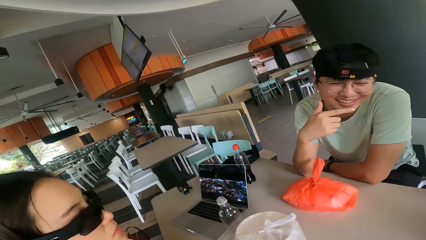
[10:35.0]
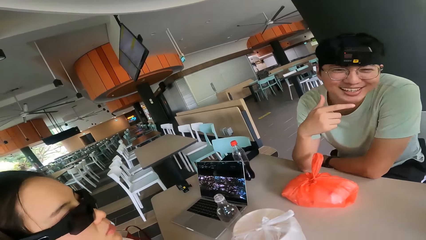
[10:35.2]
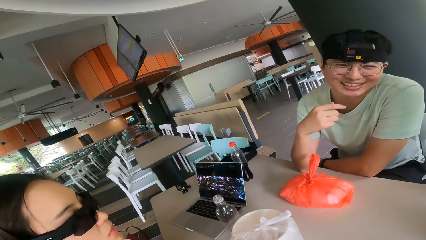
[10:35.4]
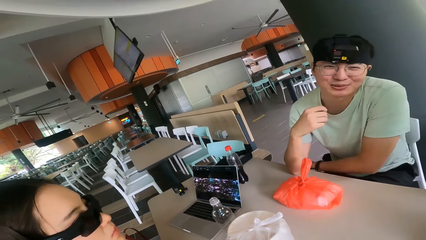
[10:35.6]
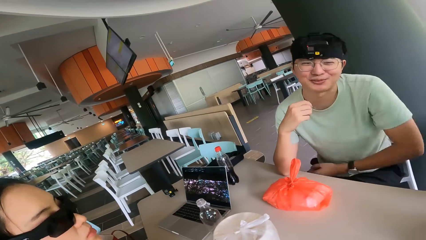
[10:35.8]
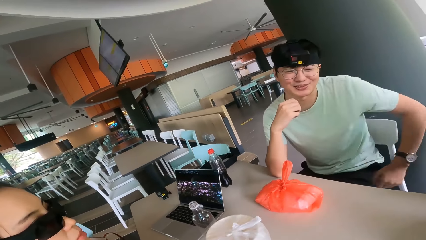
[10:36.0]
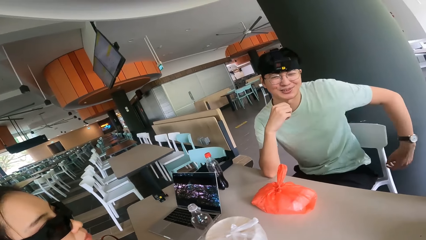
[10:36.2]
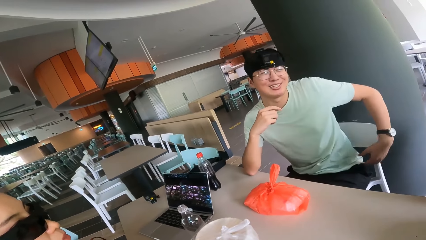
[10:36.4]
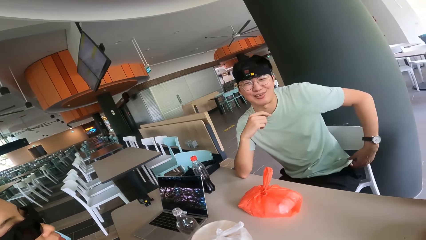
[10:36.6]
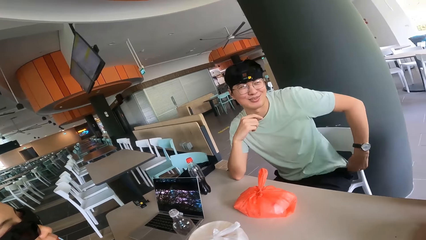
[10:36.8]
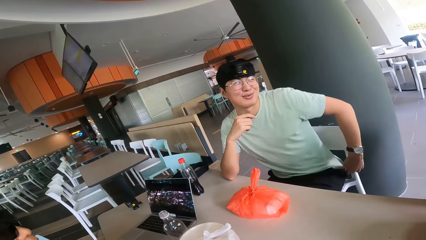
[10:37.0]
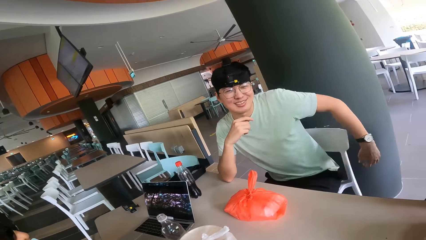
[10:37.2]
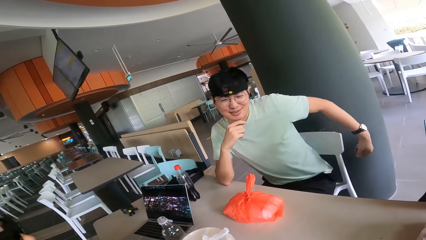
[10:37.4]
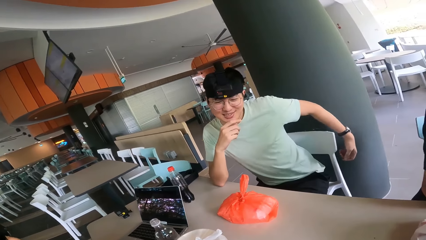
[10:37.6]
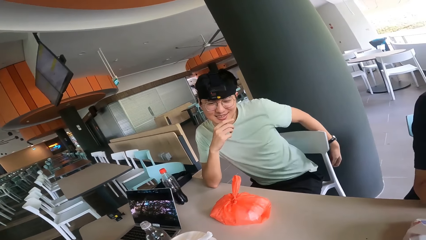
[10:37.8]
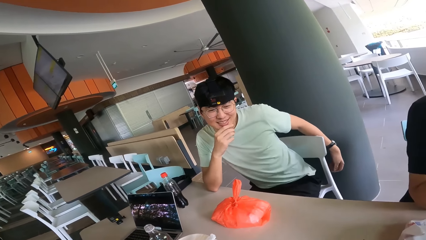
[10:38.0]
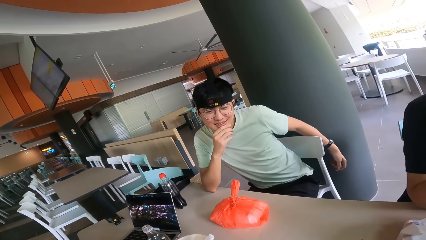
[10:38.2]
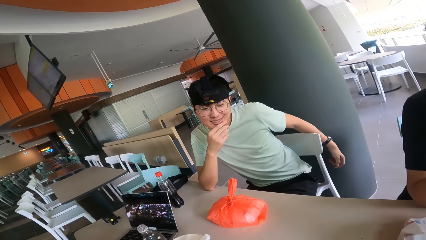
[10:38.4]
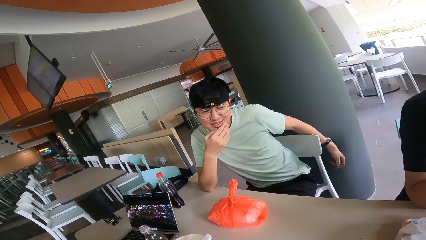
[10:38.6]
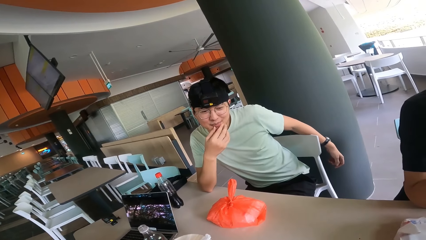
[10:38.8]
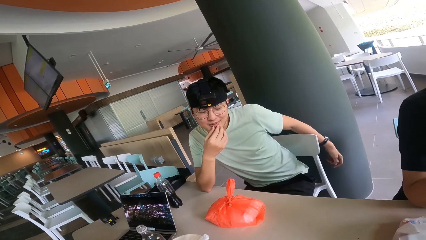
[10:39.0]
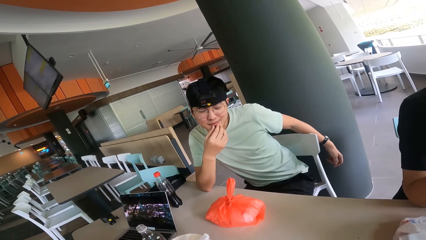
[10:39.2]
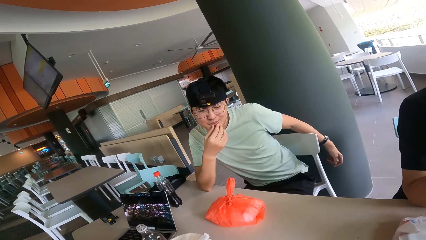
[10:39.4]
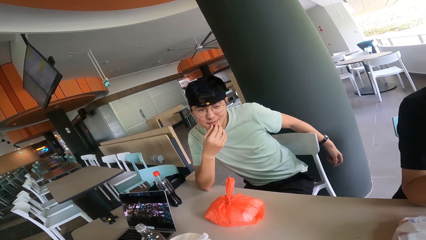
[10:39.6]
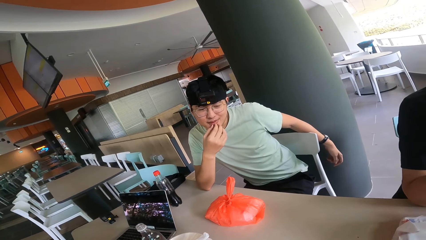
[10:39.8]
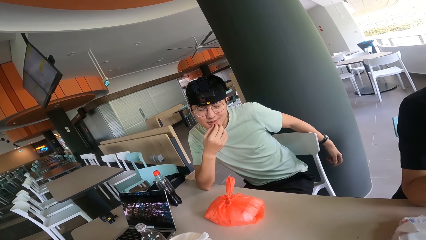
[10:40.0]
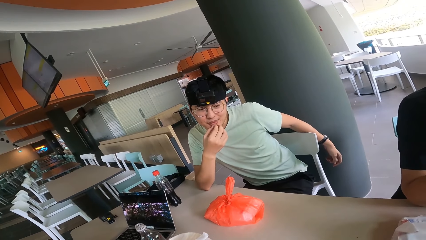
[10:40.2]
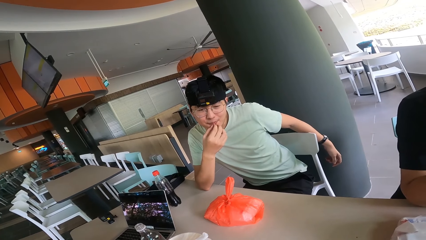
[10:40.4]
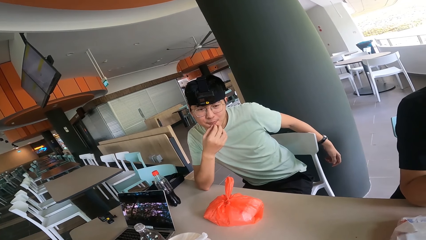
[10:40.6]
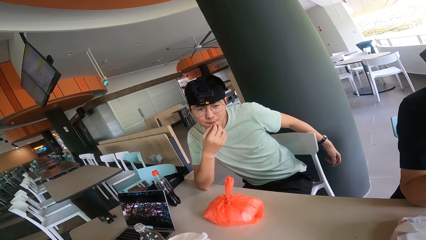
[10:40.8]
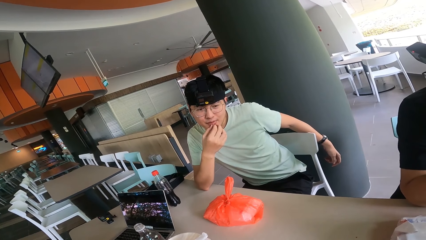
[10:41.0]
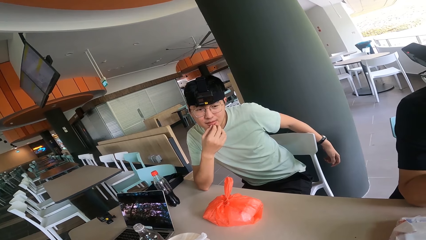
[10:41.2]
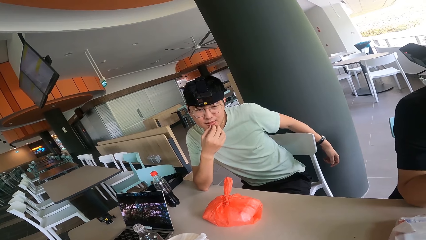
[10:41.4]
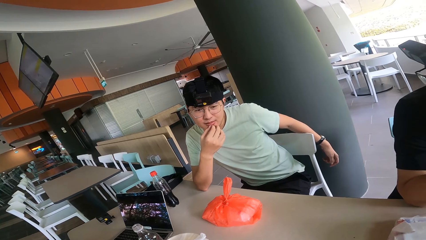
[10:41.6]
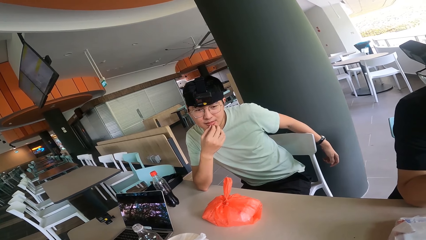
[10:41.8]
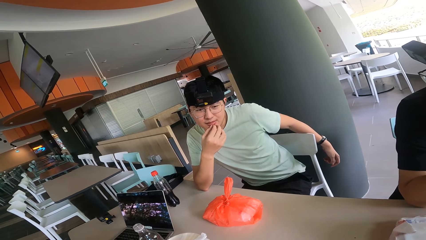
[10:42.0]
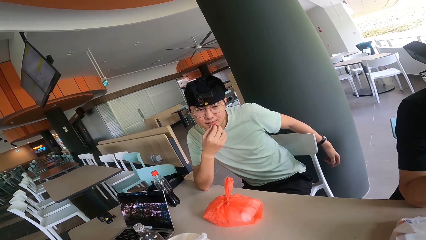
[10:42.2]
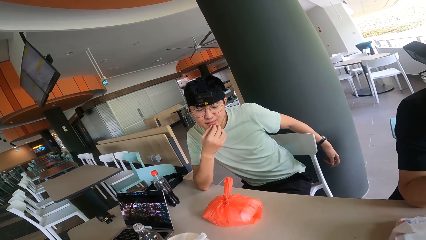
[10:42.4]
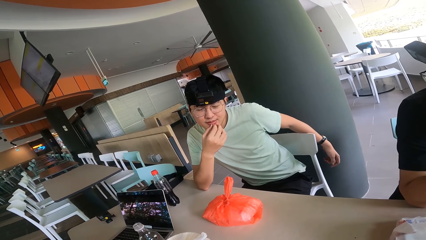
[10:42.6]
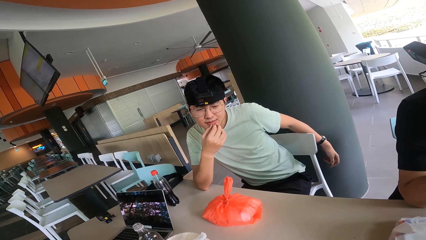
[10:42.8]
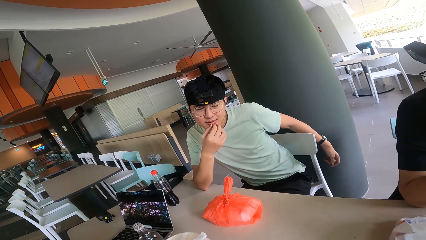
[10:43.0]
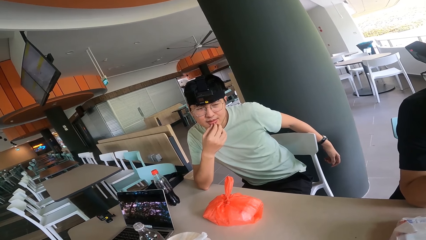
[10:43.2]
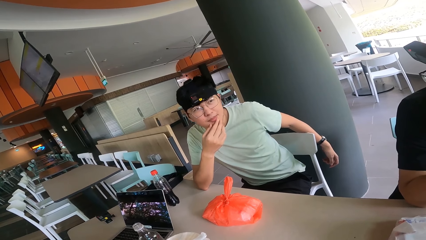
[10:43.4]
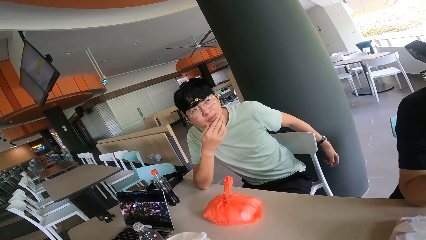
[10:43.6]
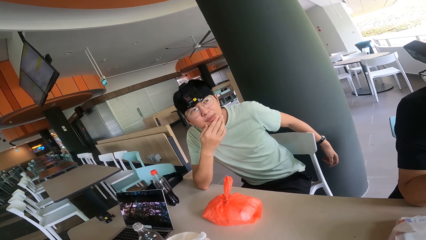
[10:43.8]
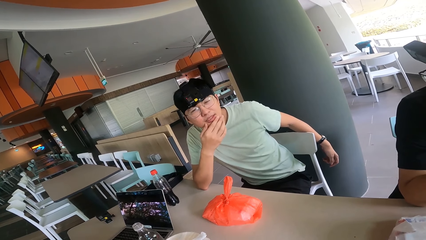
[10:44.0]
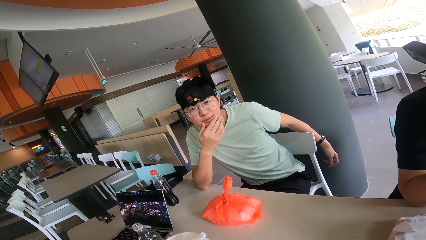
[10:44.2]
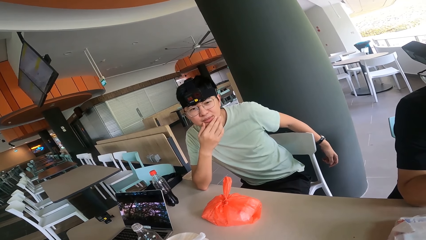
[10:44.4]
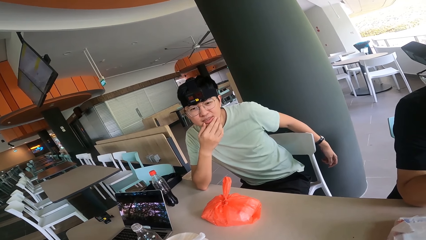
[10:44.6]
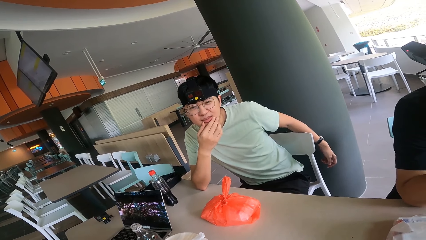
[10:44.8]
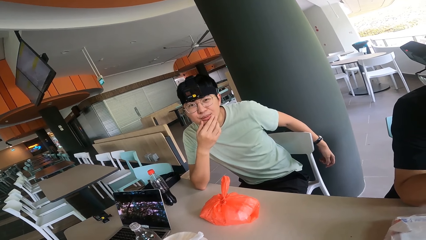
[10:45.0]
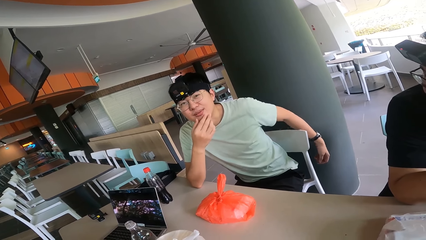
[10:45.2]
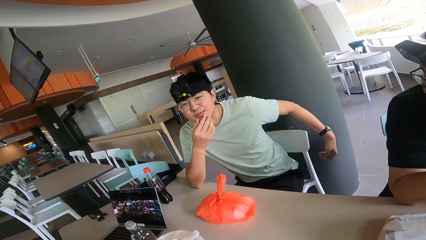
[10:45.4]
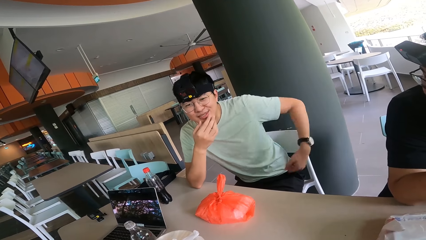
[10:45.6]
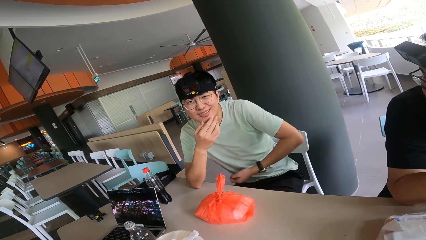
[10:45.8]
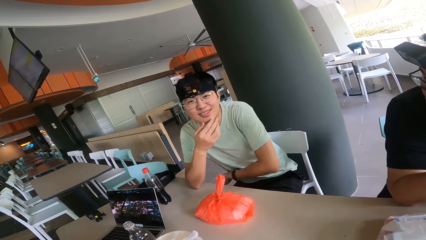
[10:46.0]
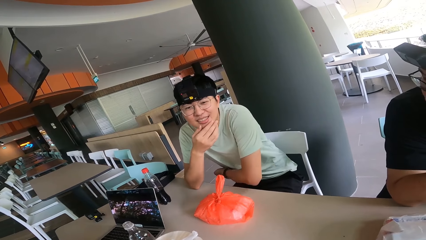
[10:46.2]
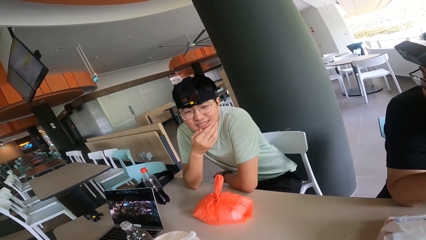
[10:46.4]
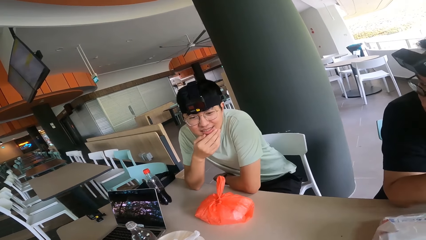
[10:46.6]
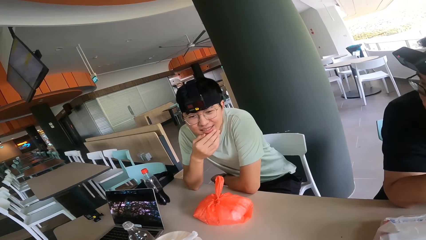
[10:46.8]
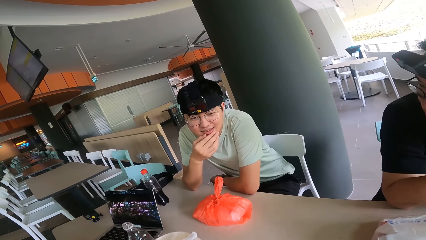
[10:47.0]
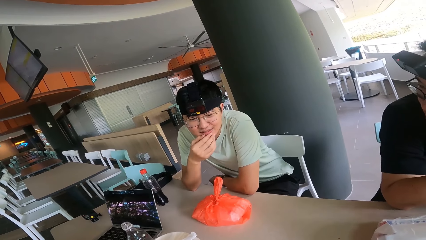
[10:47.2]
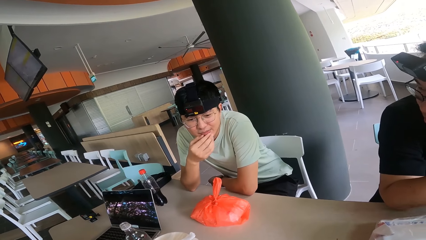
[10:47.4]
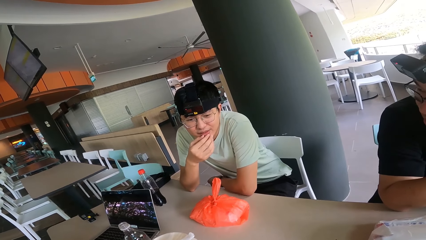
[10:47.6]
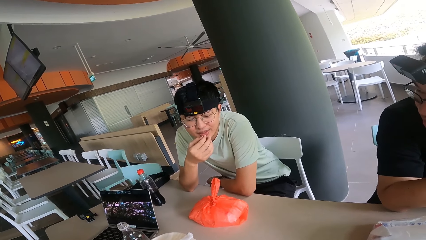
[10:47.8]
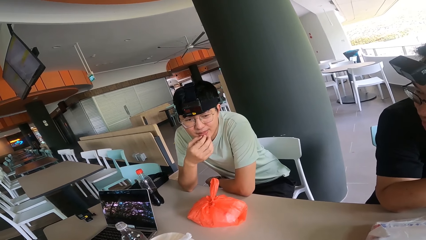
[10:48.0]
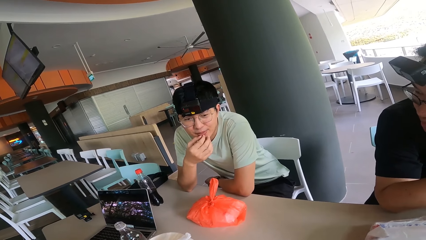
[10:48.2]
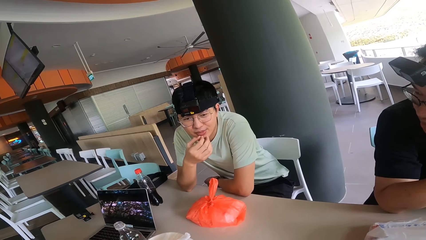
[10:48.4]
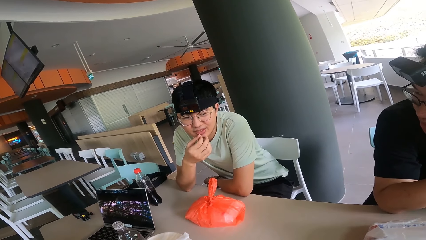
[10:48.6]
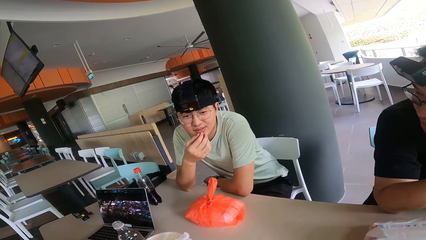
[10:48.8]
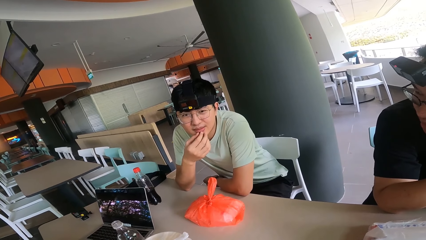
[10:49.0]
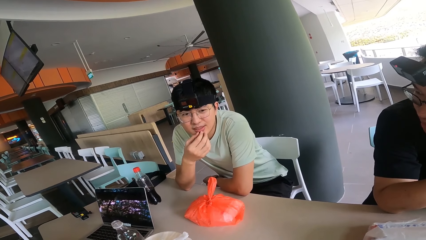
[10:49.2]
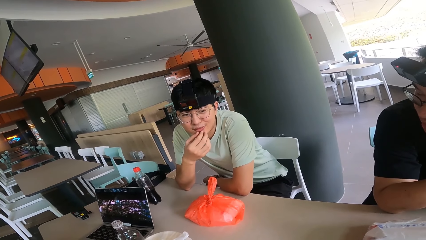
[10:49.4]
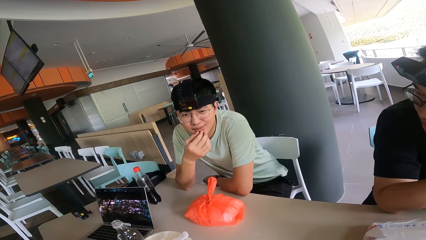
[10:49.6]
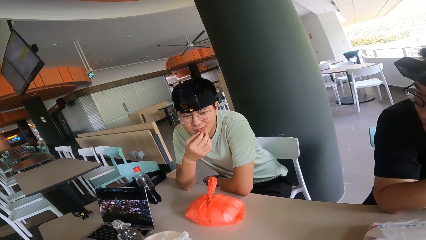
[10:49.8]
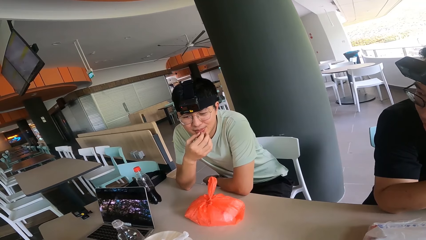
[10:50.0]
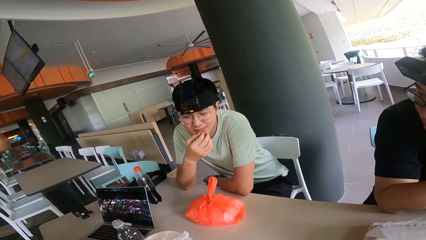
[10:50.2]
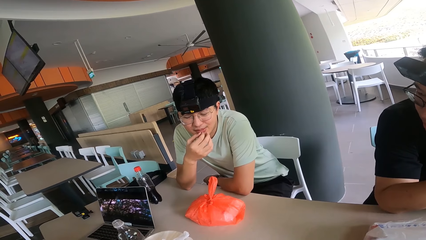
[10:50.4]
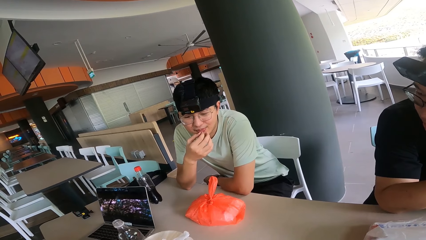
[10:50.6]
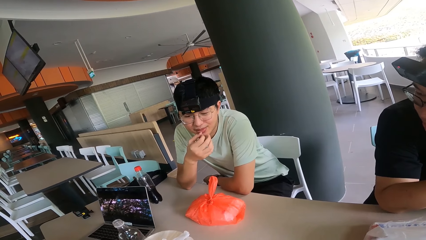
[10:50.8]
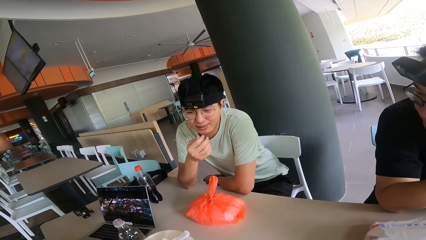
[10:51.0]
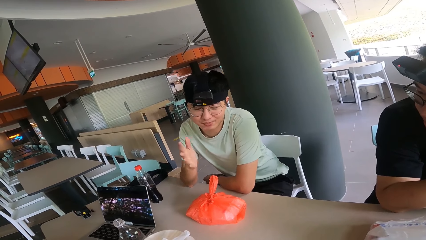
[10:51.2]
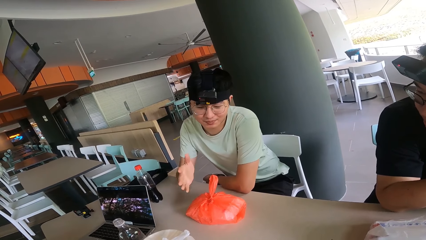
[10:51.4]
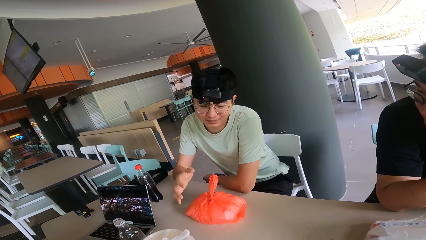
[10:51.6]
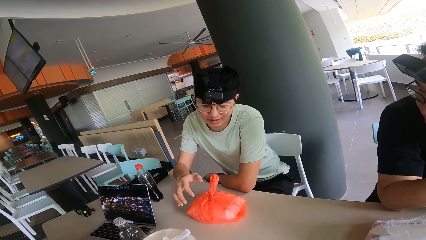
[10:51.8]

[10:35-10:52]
A man pulls the T-shirt.
